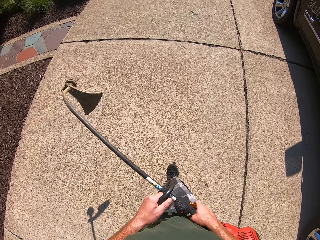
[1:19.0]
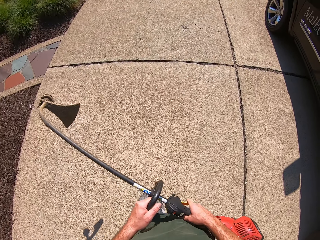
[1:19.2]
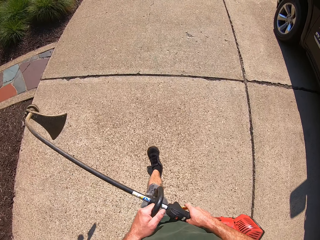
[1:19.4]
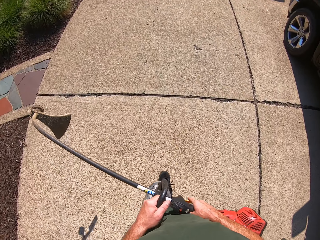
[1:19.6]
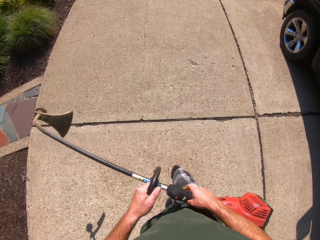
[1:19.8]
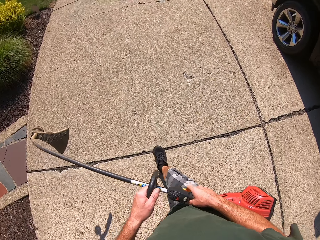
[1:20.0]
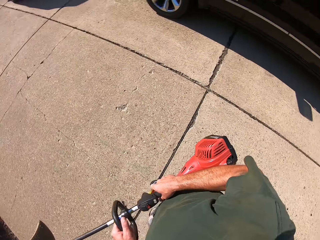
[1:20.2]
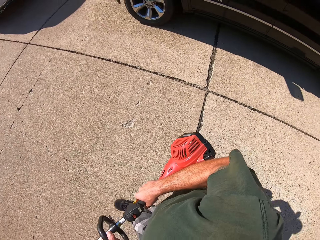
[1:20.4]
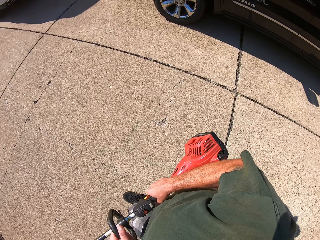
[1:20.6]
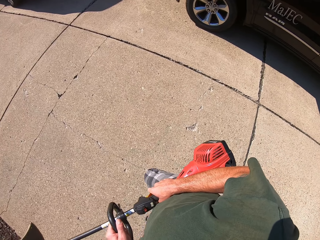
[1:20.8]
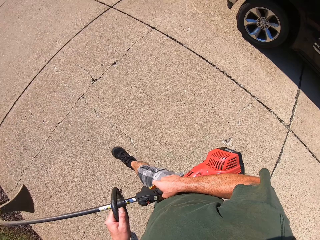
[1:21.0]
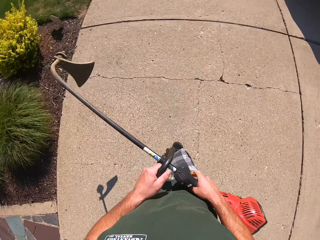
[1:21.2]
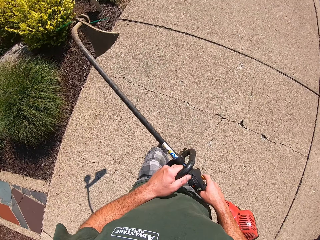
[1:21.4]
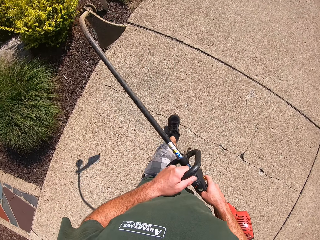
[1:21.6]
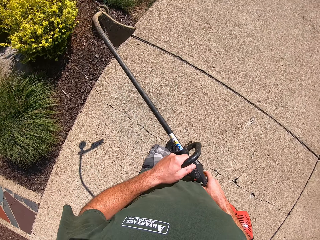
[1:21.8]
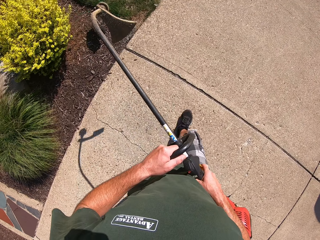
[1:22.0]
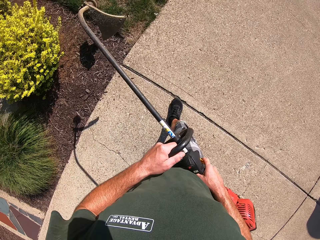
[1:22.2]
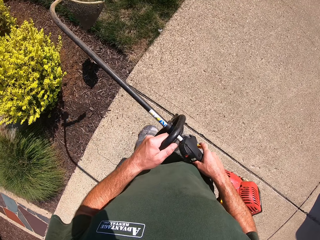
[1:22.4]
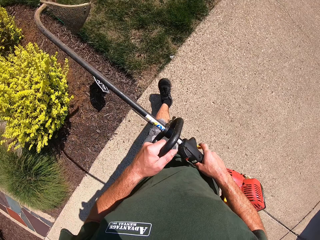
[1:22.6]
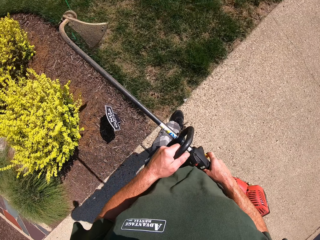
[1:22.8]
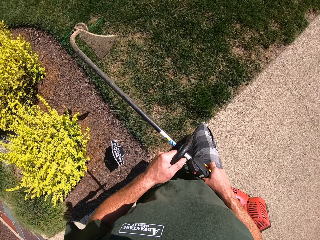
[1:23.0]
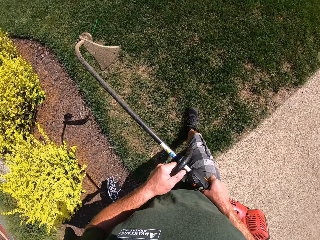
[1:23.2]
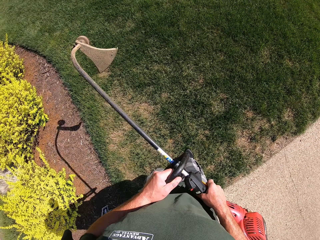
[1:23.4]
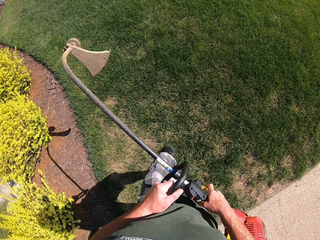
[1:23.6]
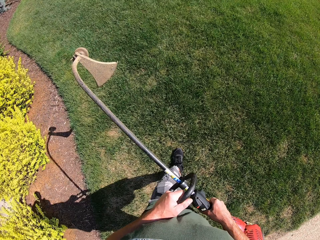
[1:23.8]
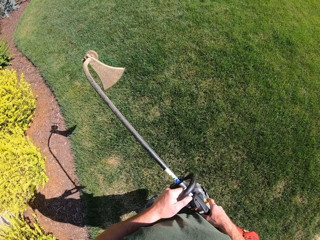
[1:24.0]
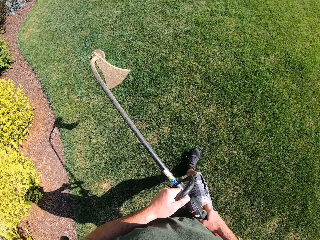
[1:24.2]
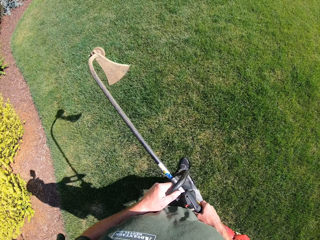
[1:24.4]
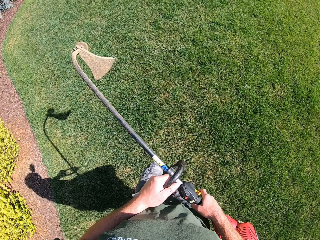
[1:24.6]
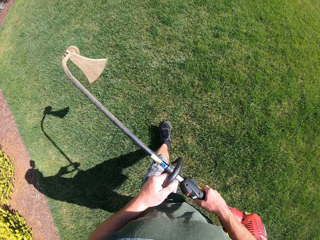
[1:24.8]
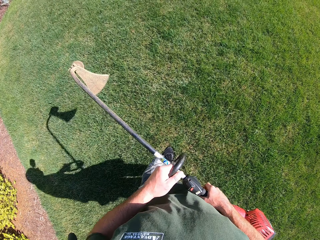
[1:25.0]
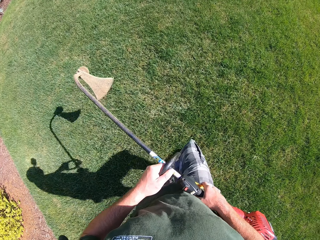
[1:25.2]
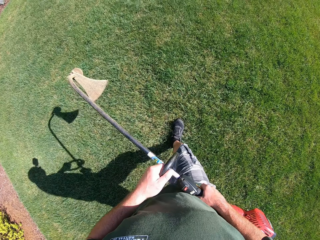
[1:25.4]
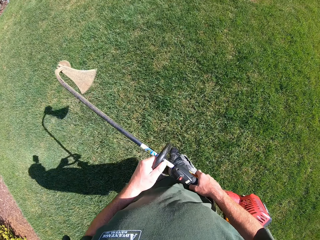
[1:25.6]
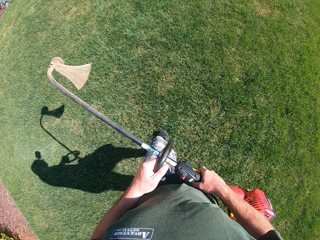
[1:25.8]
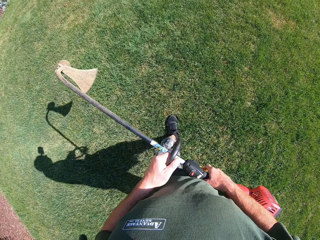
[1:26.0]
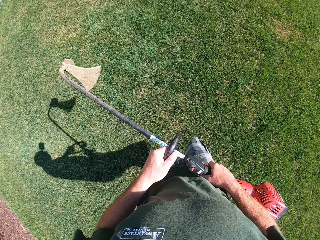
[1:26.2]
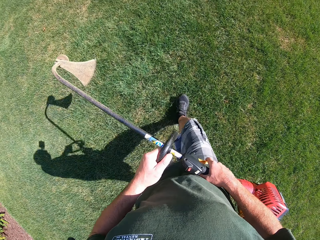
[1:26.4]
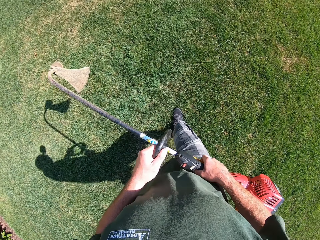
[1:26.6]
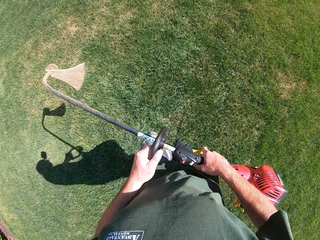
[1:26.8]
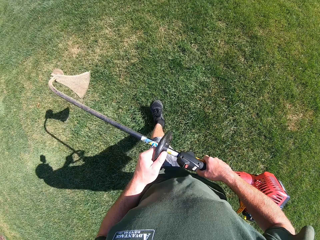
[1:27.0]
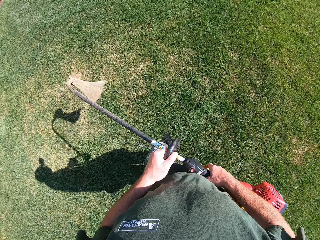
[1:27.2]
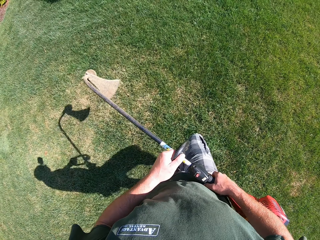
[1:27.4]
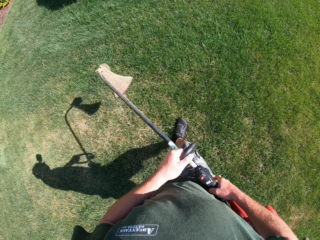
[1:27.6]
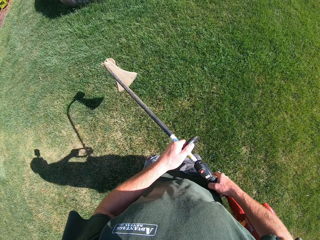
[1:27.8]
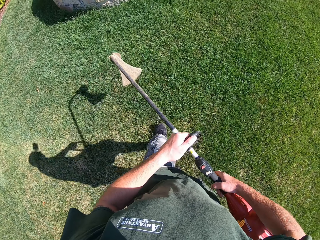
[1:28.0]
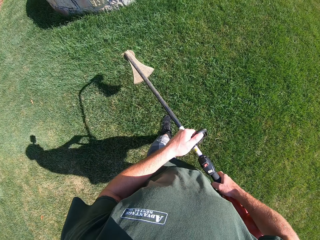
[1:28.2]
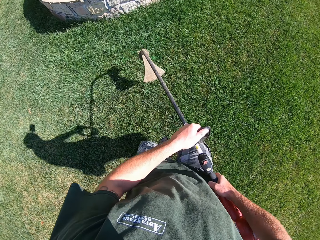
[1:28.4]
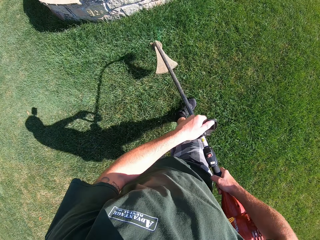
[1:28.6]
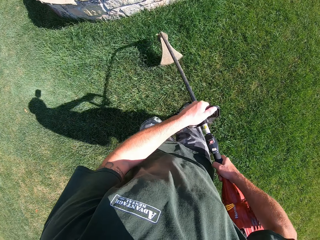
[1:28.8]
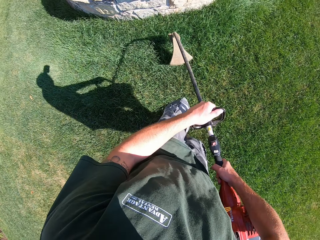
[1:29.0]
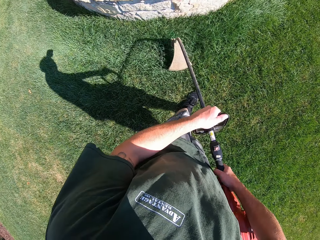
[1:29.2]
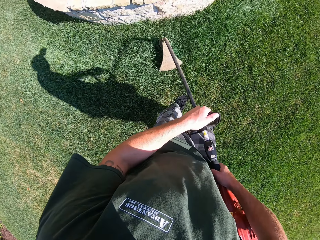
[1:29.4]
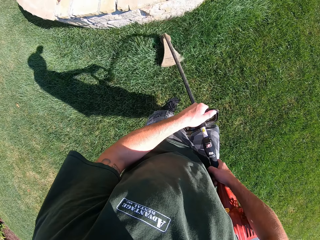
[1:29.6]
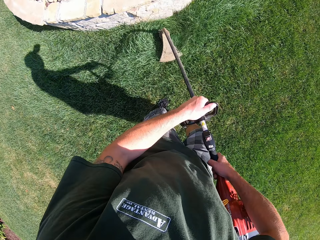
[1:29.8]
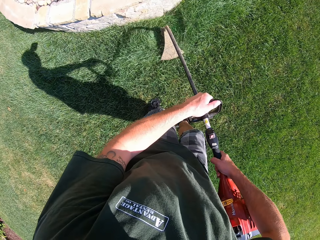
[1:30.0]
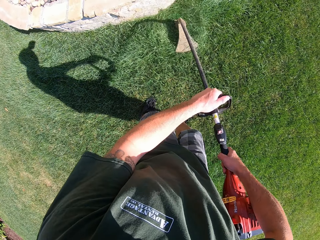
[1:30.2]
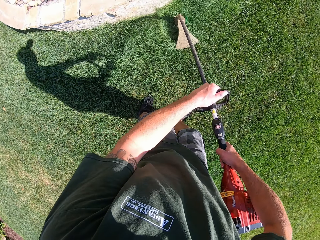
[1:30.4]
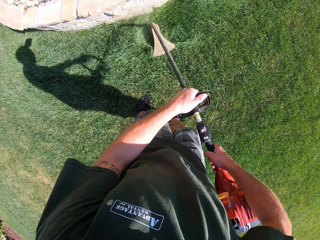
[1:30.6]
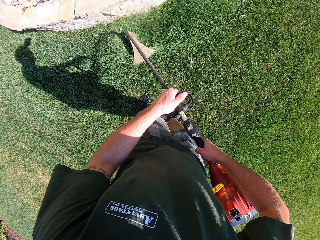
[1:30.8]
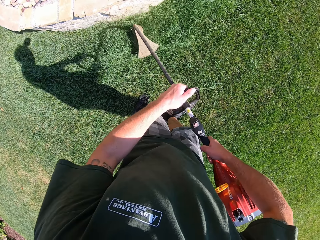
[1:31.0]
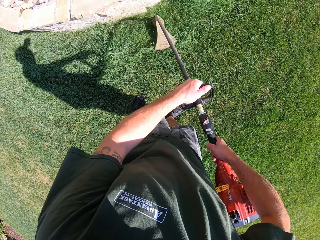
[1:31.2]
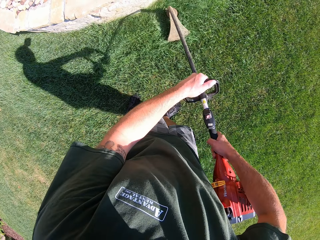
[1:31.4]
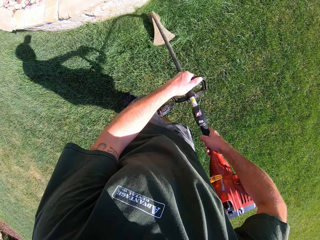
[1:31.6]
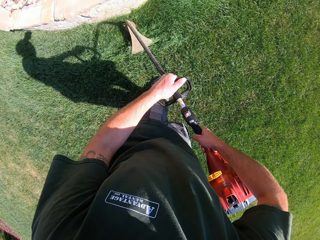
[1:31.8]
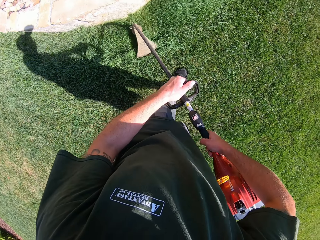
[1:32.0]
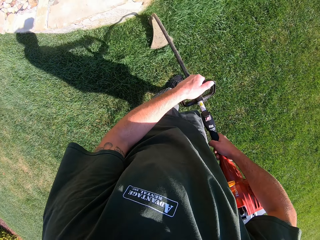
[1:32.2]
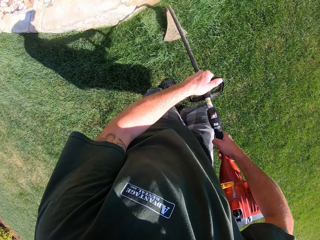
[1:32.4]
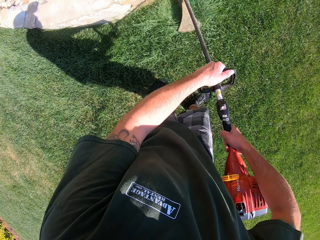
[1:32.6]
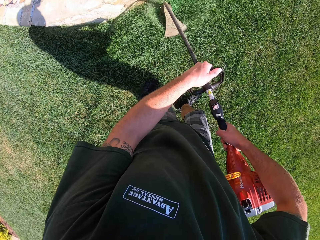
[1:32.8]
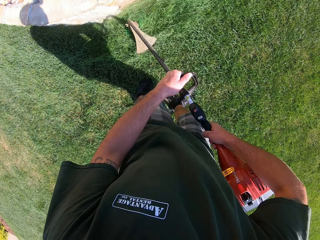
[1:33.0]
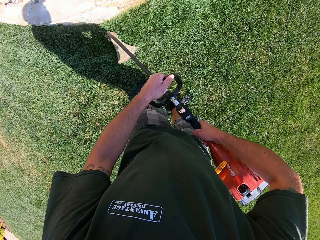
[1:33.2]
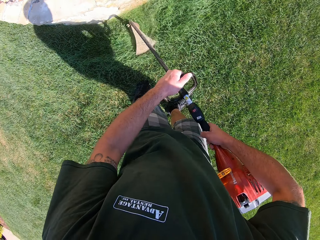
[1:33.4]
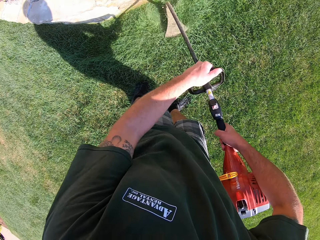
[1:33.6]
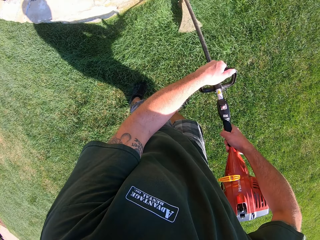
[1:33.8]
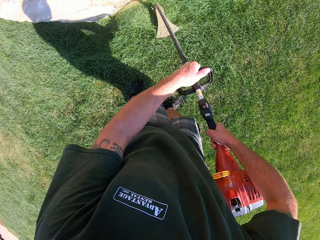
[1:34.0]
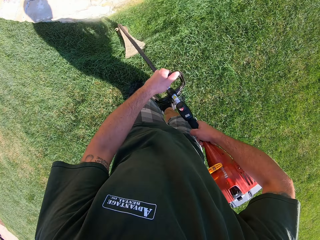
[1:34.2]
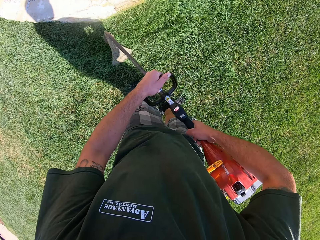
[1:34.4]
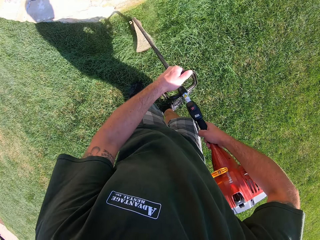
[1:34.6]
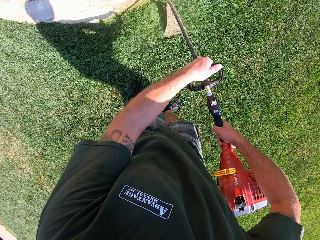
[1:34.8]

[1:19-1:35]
The camera wearer walks into a field with the lawn edge cutter in his hands. He trims the lawn with the lawn edge cutter in his hands.

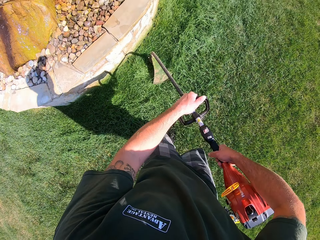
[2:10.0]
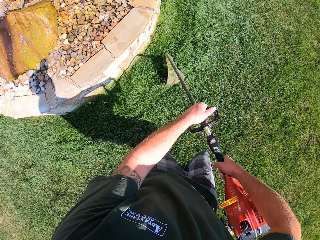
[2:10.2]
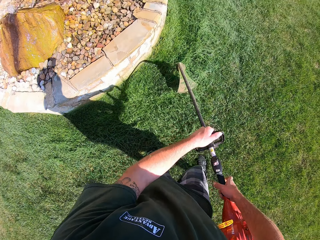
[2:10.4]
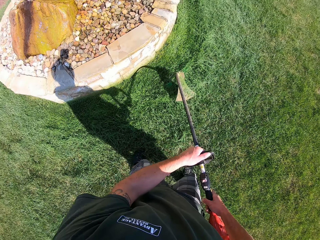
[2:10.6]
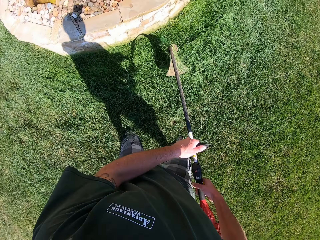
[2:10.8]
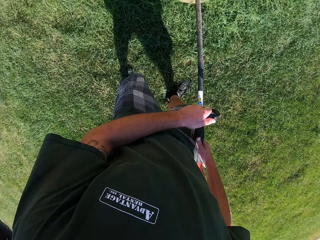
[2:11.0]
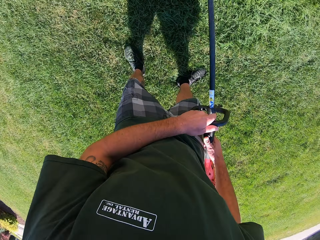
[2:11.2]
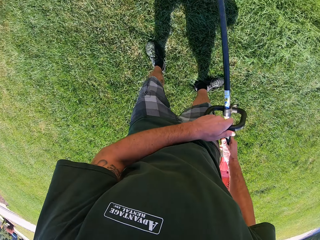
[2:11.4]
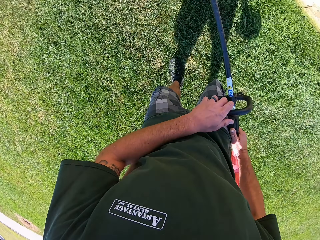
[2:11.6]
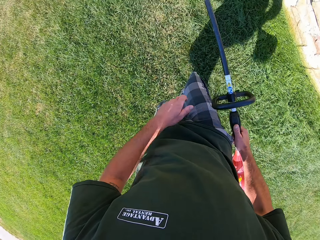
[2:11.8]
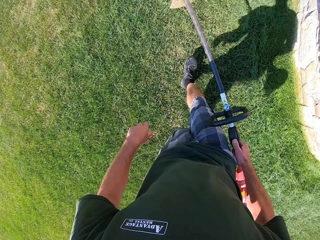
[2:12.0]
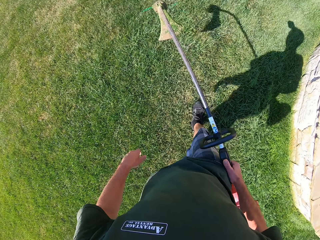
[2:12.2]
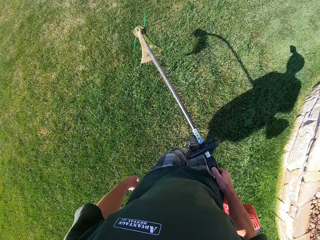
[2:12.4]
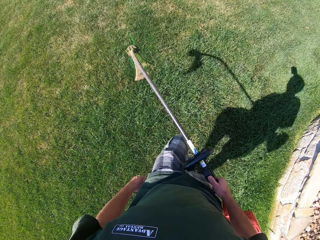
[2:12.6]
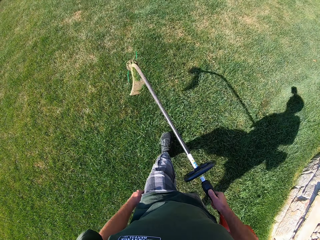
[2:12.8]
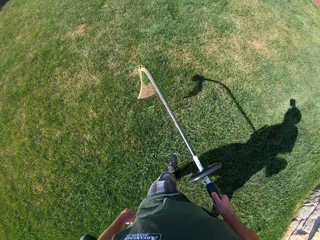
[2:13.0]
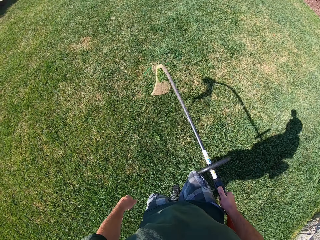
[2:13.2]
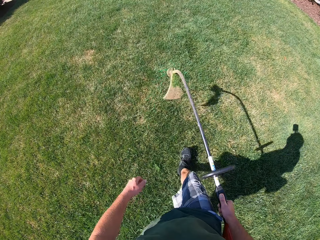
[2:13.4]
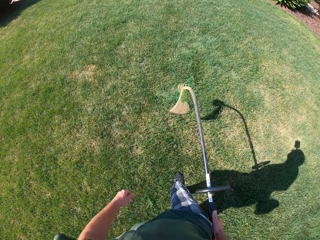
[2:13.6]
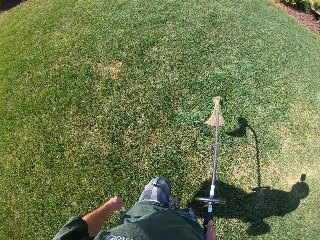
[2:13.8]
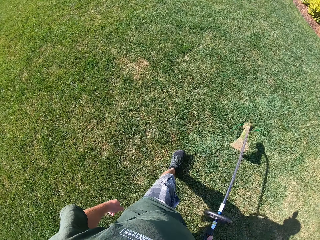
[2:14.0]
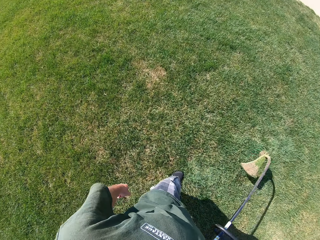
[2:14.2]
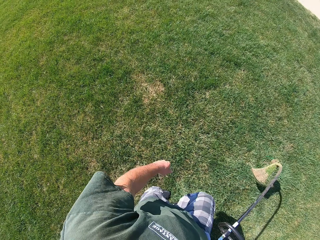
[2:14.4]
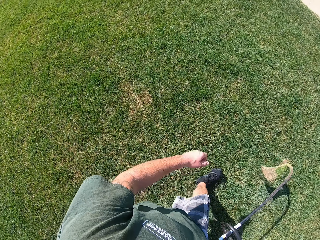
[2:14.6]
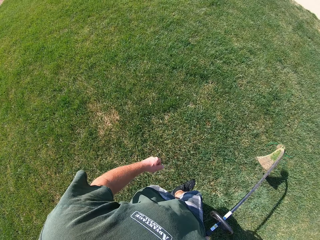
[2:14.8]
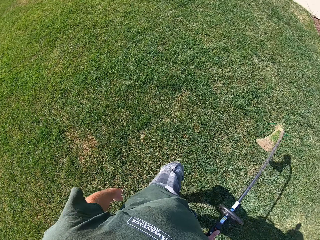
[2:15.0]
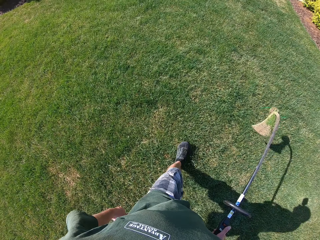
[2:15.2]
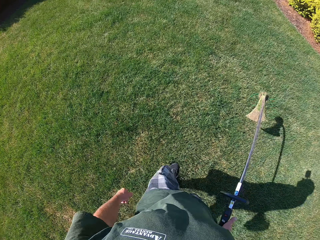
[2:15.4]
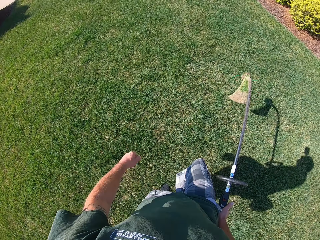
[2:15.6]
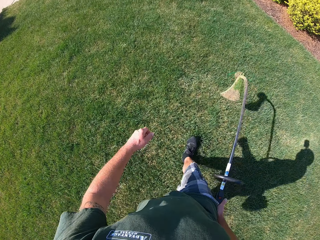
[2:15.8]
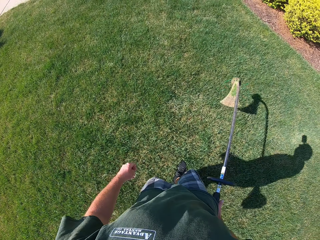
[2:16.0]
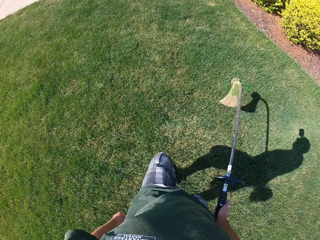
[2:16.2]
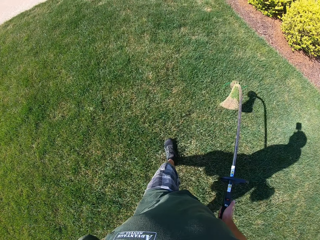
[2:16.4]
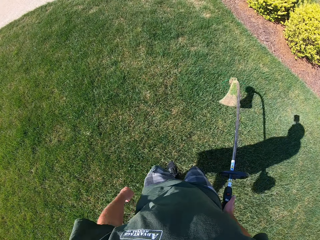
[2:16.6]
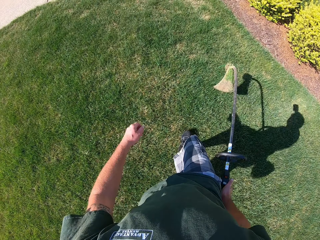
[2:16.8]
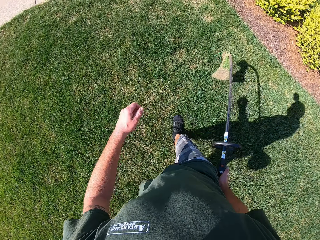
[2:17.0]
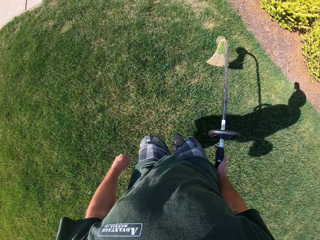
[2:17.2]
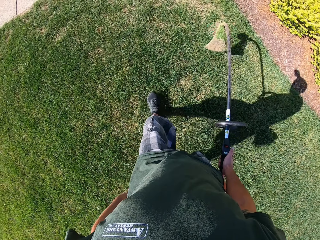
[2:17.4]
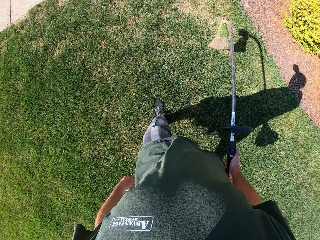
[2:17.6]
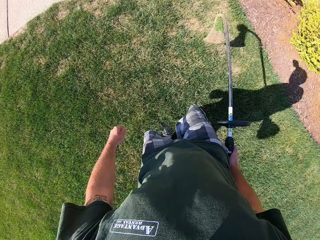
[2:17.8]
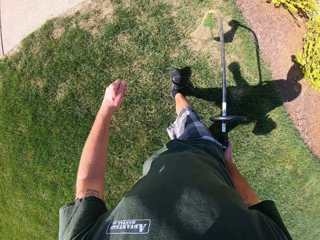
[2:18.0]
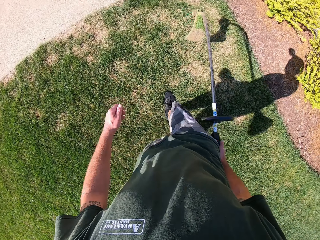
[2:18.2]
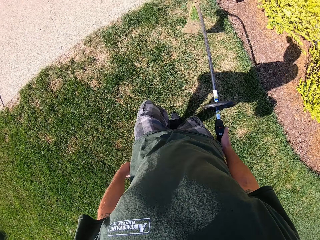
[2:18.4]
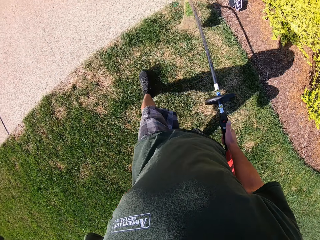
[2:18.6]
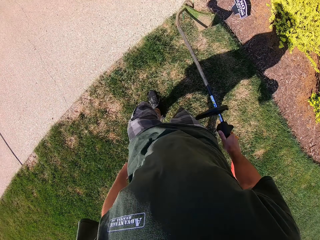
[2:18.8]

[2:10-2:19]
The camera wearer turns around. He walks around. He walks away from the field with the lawn edge cutter in his hands.
